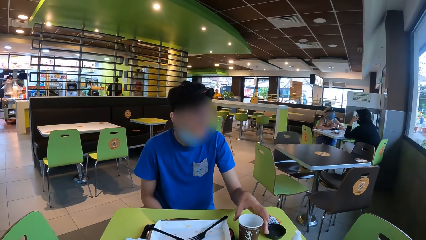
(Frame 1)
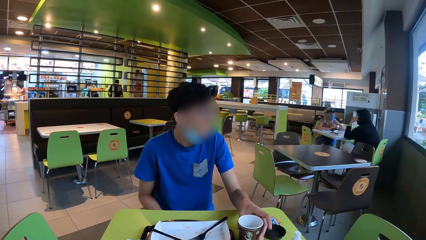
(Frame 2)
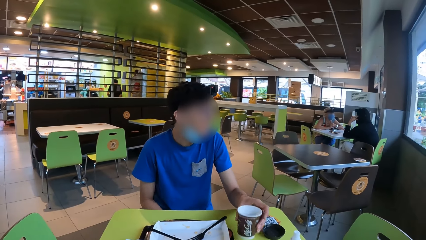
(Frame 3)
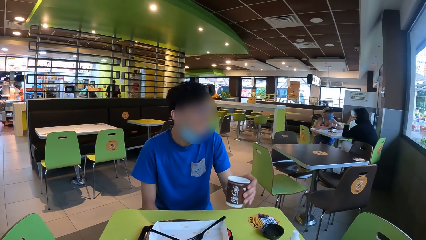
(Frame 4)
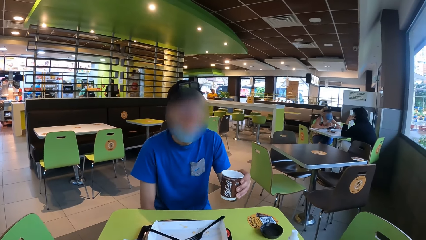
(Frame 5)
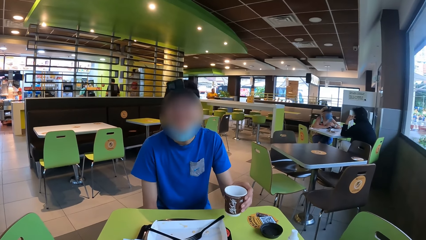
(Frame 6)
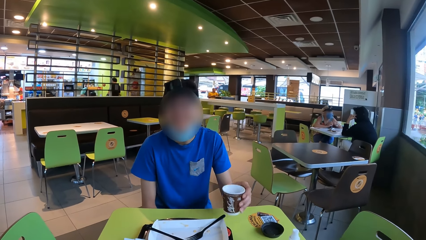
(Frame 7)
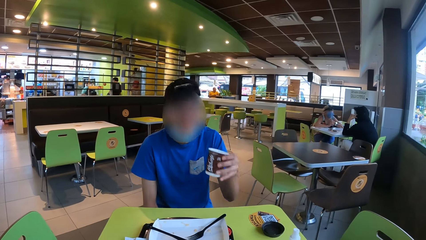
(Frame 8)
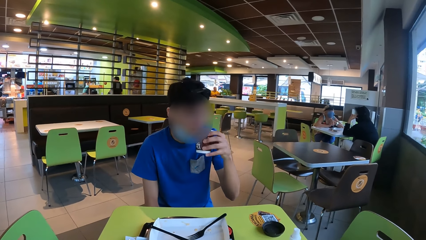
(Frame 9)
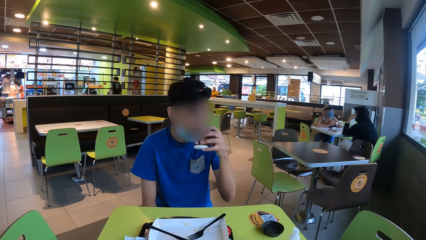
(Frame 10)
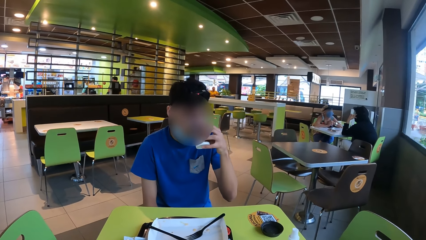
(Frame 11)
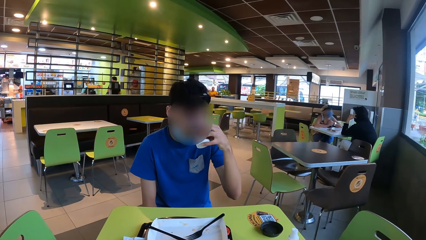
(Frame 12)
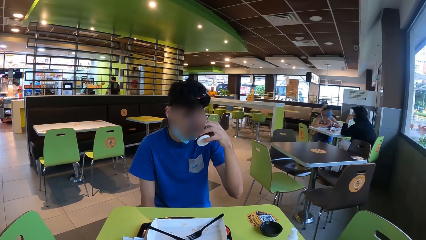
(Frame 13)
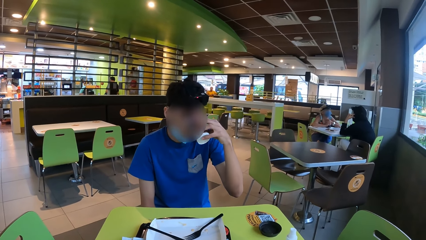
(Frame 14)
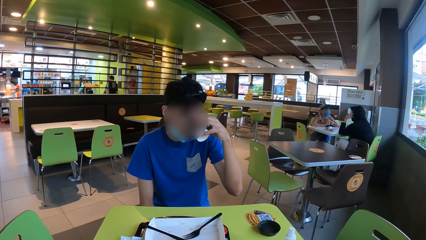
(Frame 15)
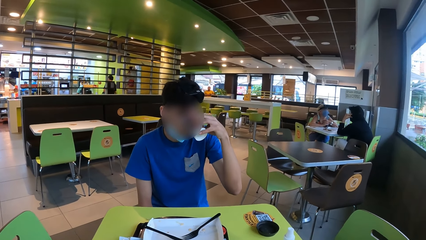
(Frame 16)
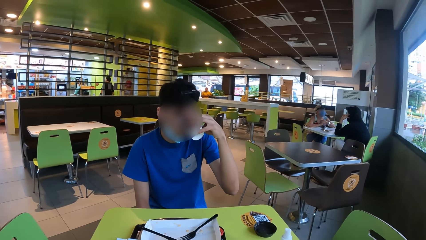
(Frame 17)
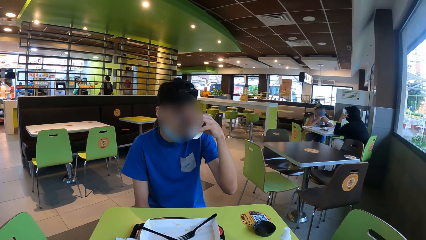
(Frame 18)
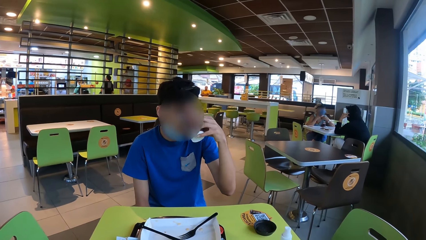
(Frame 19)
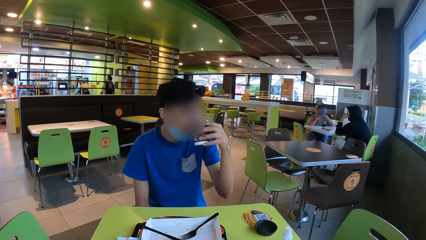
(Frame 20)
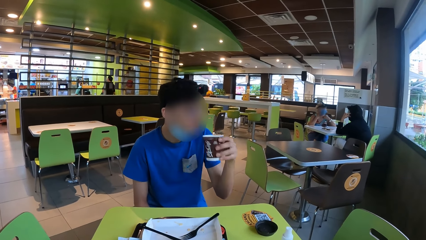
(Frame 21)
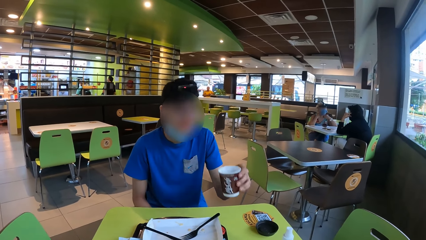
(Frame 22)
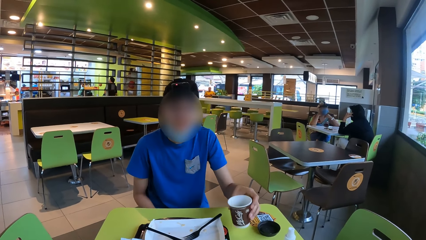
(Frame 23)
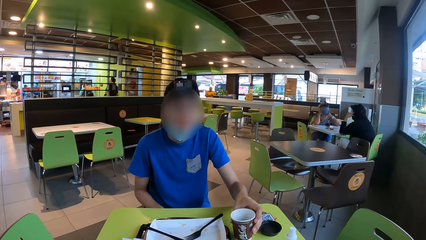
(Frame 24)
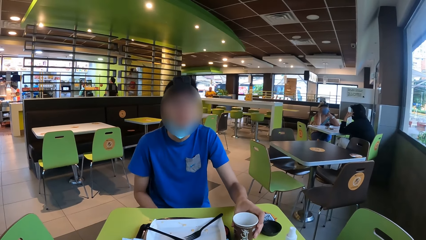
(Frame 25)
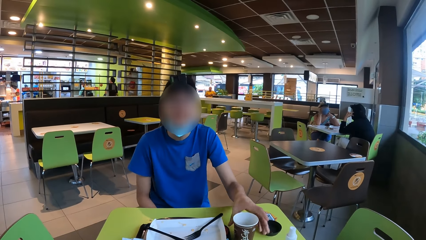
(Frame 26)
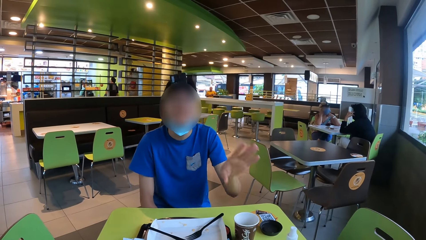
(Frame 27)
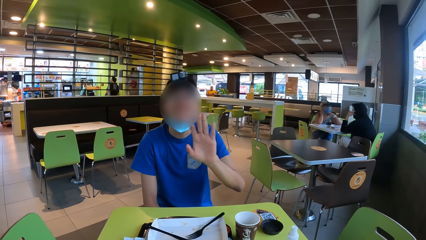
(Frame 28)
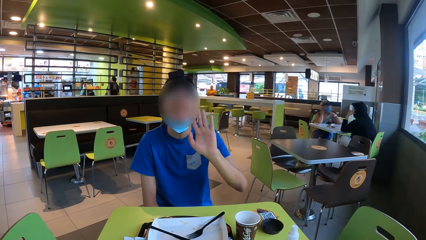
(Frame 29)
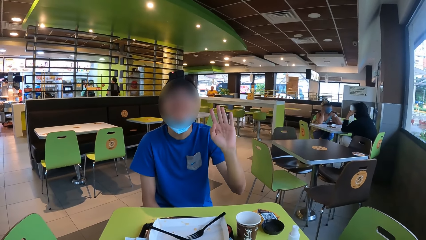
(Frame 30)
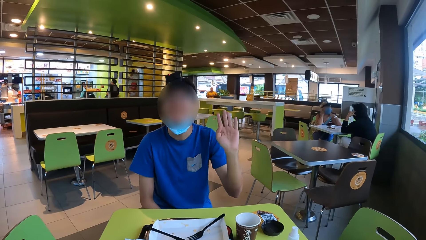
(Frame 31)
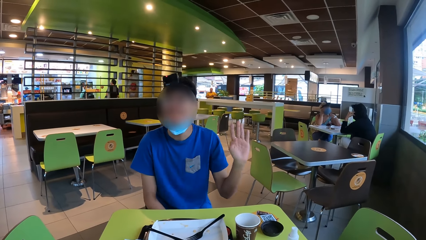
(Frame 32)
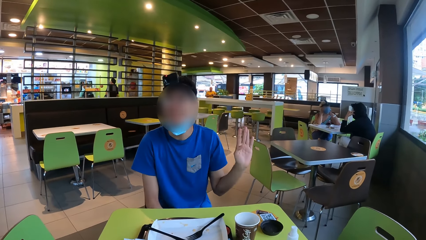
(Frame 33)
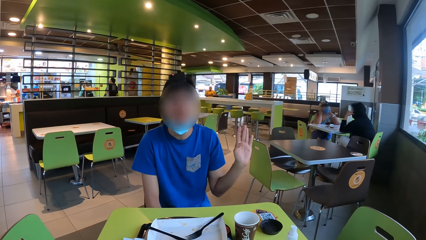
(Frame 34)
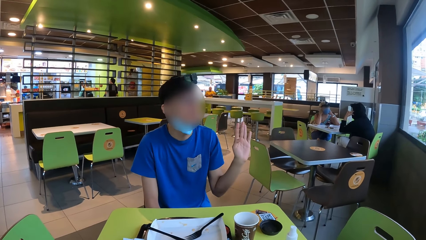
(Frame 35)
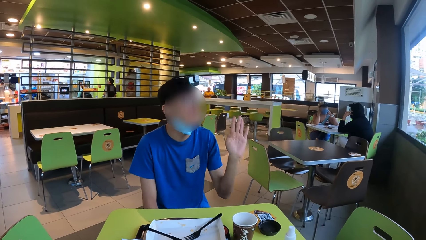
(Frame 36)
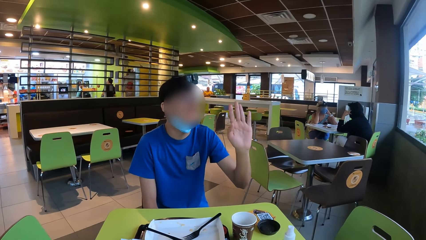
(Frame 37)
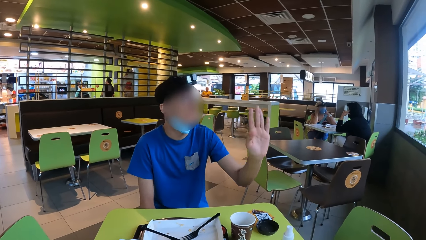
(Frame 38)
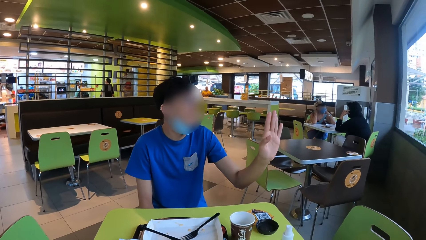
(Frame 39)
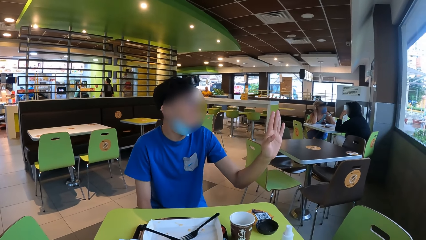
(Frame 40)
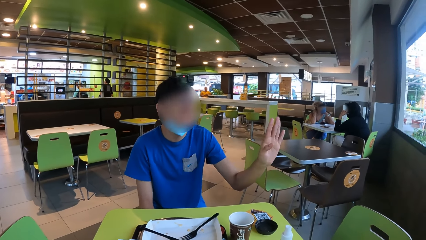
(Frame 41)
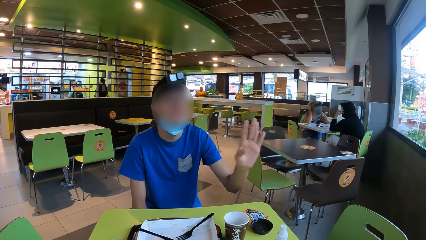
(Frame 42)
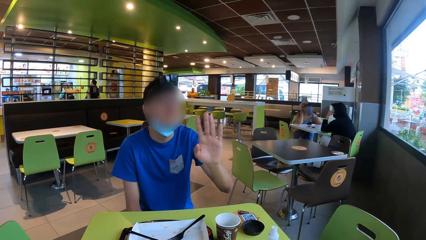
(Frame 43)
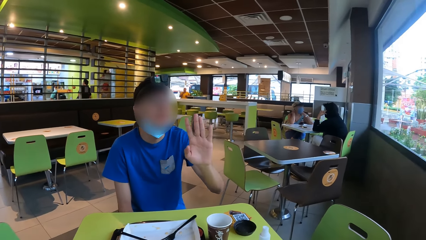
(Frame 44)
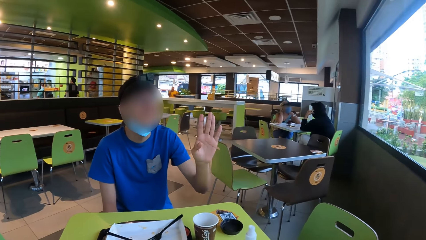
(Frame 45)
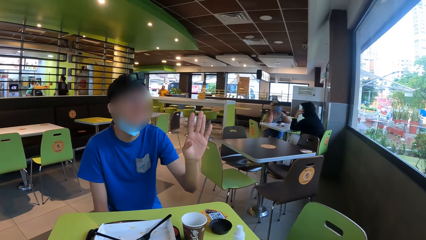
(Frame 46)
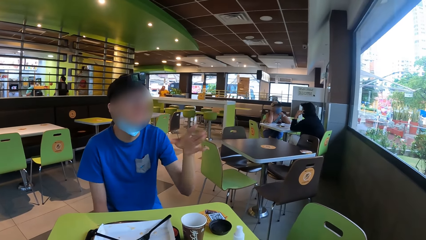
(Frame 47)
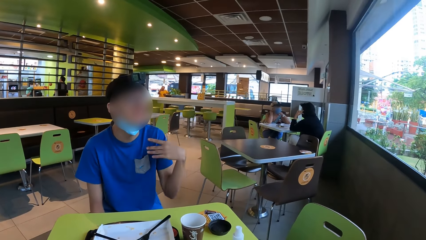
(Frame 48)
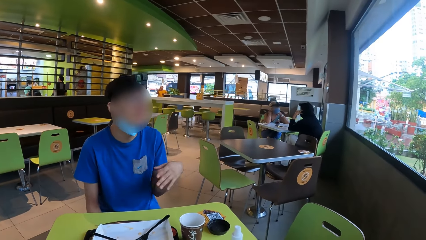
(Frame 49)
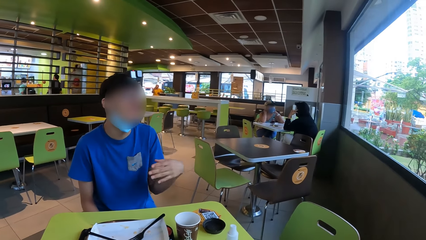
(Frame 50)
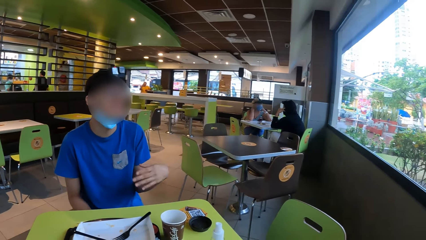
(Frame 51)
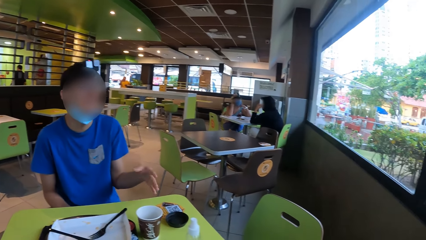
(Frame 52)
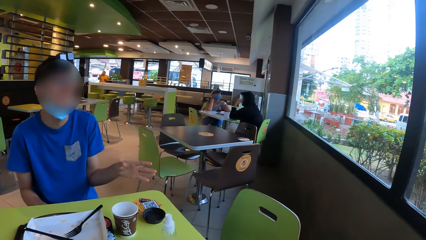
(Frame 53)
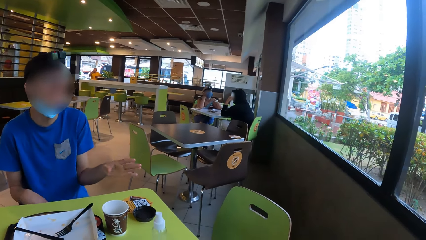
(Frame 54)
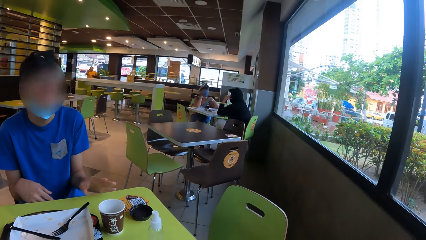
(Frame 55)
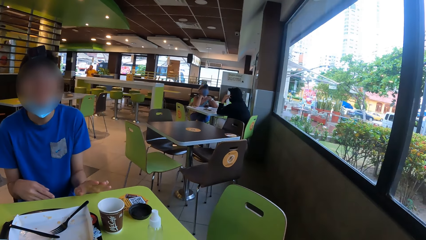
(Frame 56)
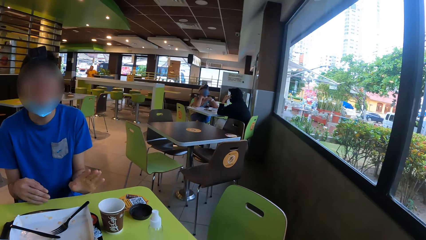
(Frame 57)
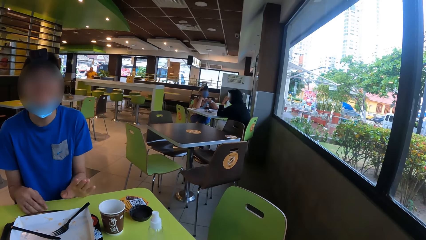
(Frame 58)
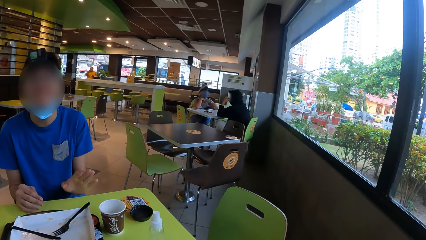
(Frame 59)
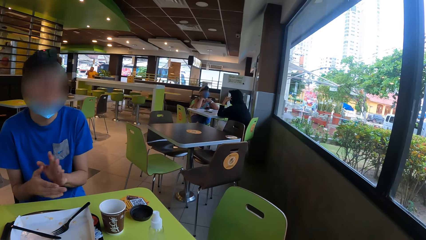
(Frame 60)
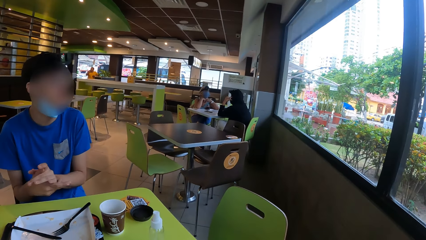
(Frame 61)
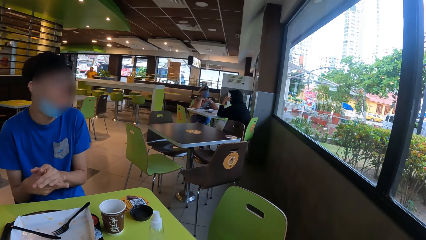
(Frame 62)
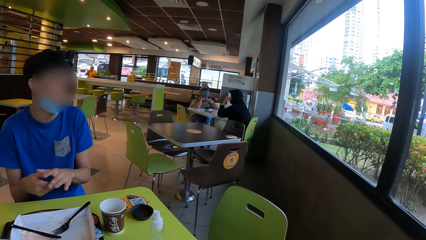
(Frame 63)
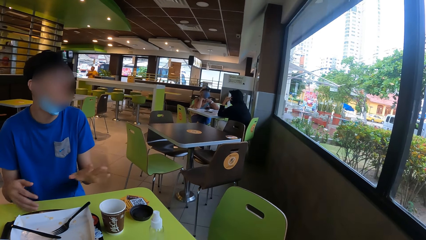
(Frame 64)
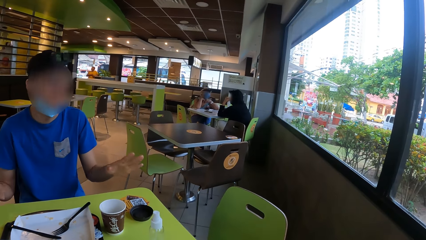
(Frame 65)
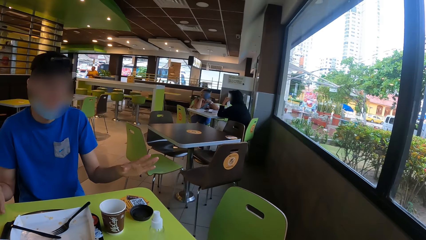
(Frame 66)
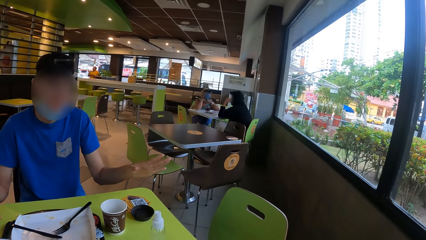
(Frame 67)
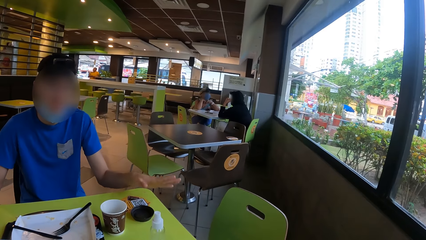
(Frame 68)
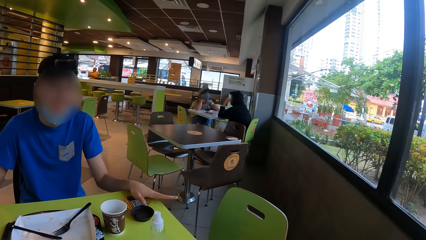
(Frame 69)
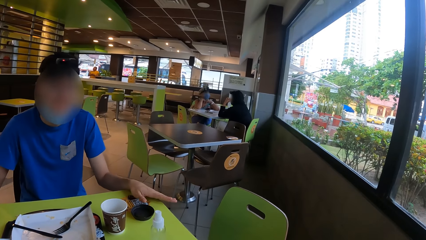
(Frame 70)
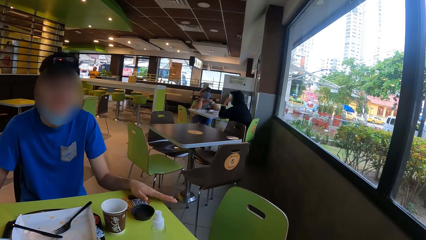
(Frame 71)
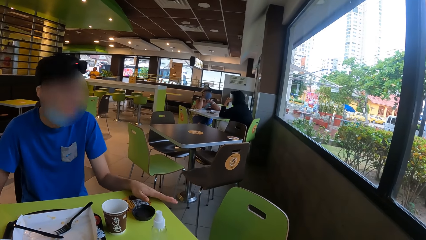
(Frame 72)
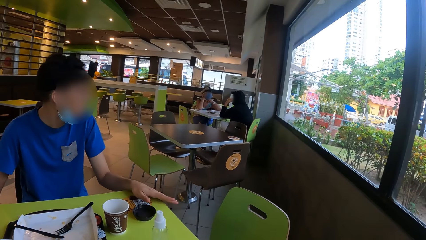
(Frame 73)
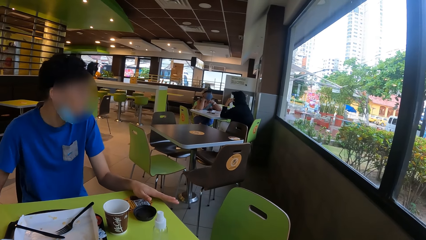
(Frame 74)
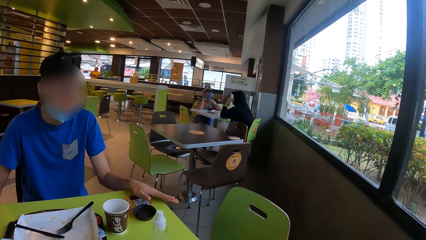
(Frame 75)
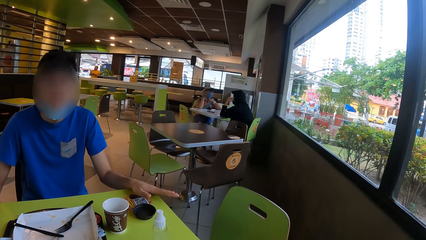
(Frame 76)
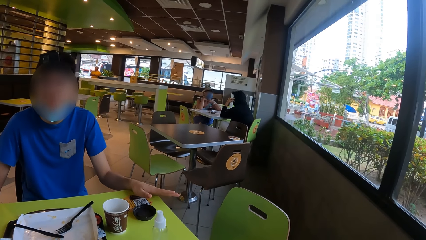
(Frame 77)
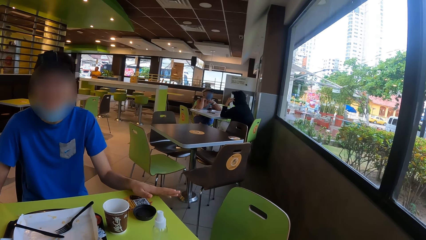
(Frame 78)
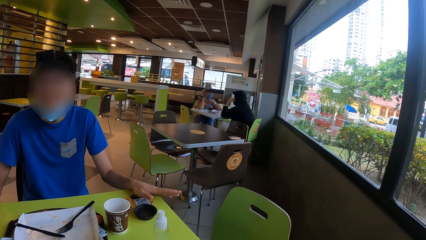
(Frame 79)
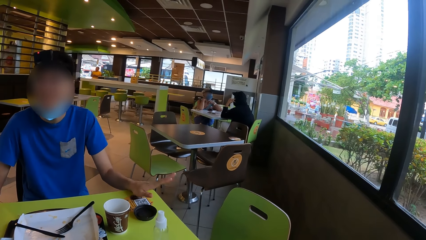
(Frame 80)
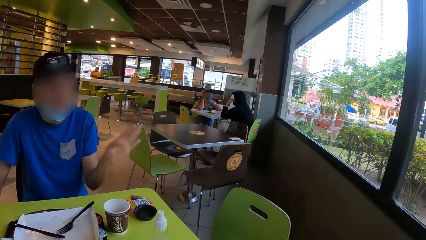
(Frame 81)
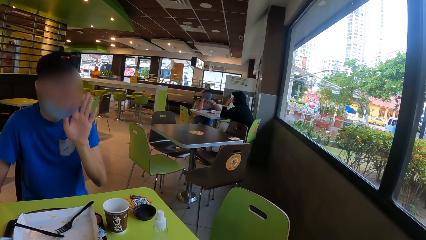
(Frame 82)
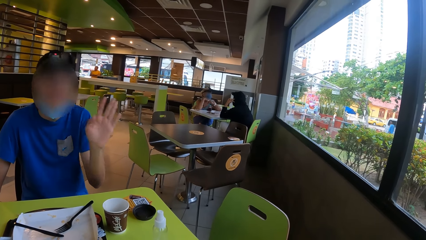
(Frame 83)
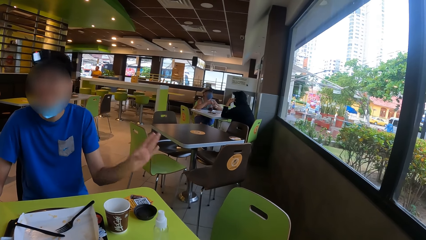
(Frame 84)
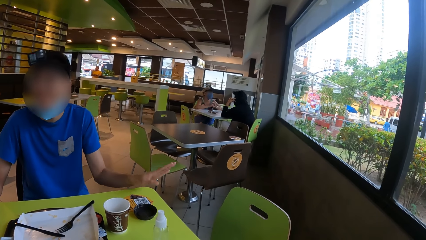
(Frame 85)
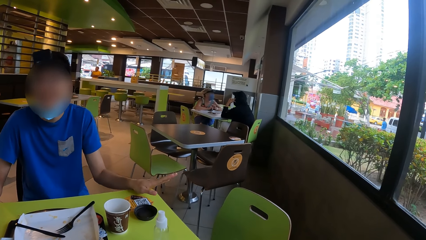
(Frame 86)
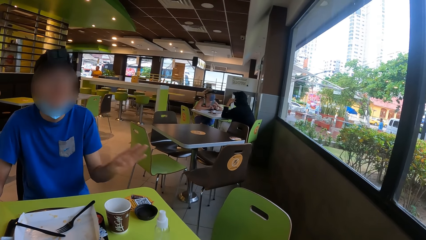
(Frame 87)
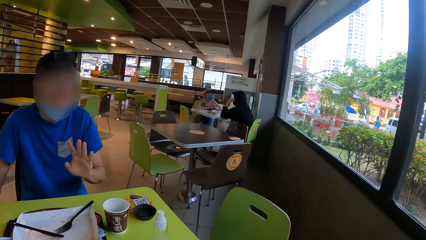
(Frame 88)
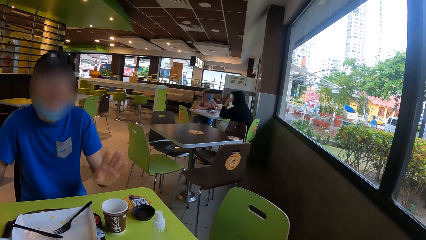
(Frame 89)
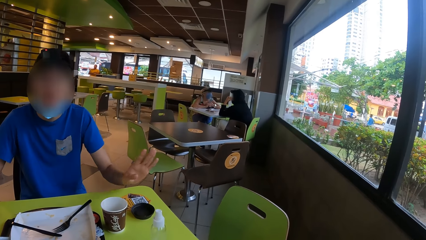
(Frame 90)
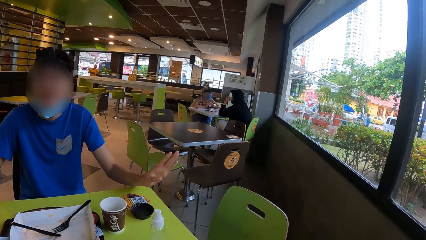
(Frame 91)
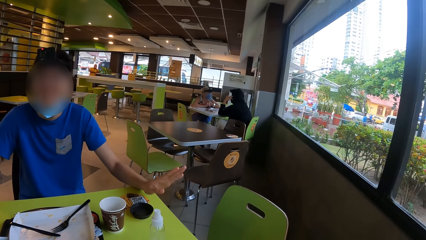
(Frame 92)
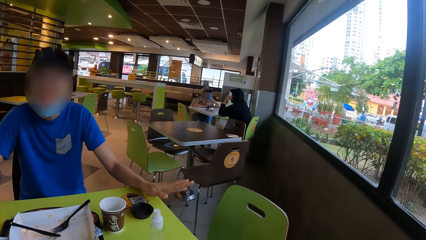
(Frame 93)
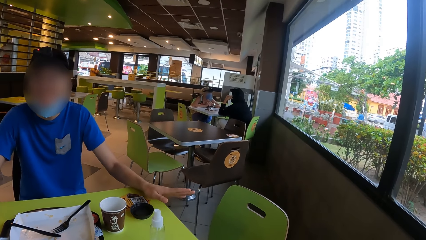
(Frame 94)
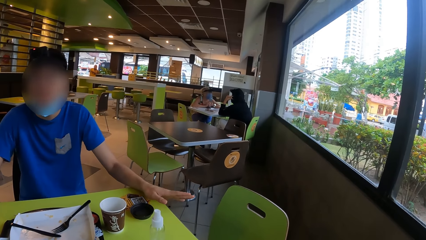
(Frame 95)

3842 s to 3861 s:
The camera wearer interacts with a man. The man picks up a cup of coffee or paper cup with his left hand and drinks from the paper cup. The camera wearer interacts with the man again. The man puts the paper cup on the table. The camera wearer interacts with the man. They interact with the man again. The man uses hand gestures and moves the left hand. The man holds hands and places hands on the table. The camera wearer interacts with the man. The man holds the table with both hands and uses hand gestures. The camera wearer interacts with the man. The man moves the left hand.
